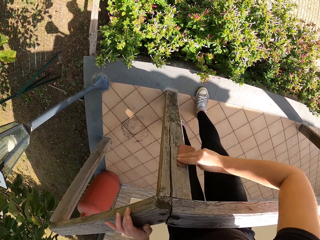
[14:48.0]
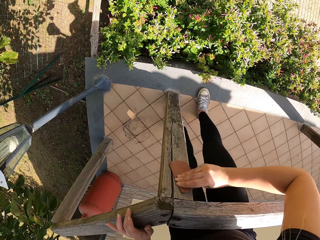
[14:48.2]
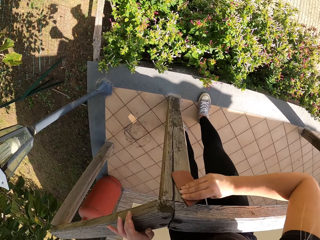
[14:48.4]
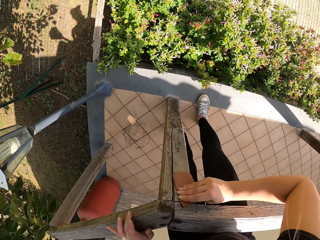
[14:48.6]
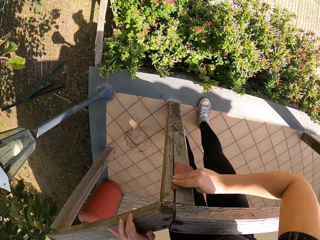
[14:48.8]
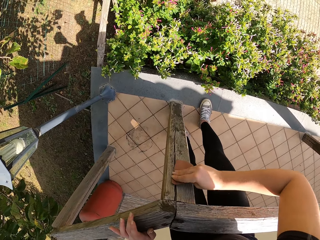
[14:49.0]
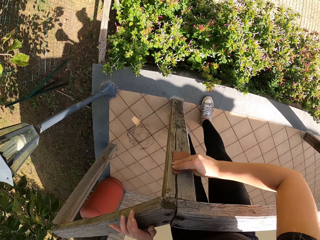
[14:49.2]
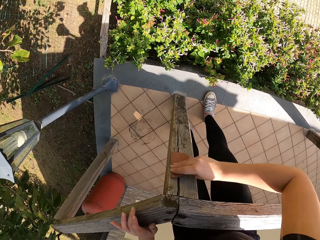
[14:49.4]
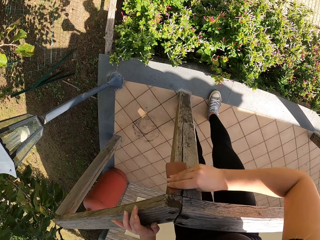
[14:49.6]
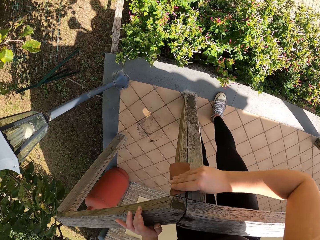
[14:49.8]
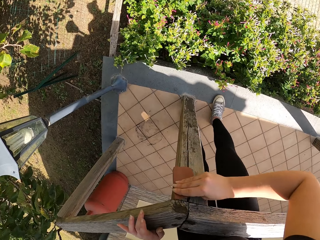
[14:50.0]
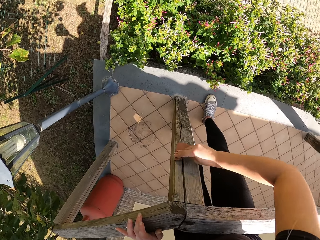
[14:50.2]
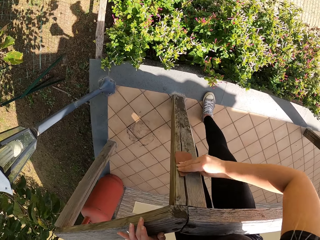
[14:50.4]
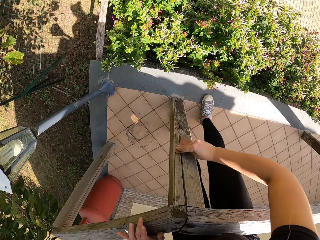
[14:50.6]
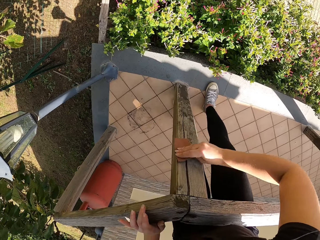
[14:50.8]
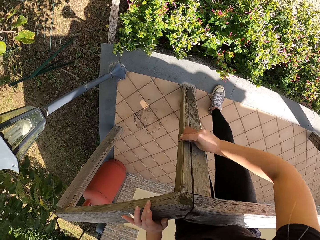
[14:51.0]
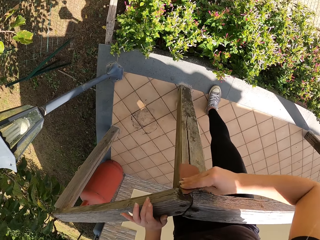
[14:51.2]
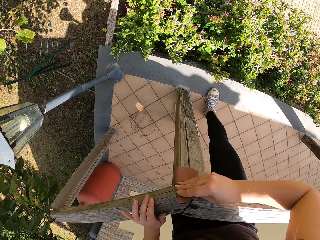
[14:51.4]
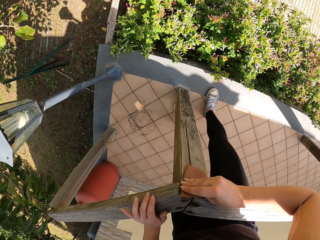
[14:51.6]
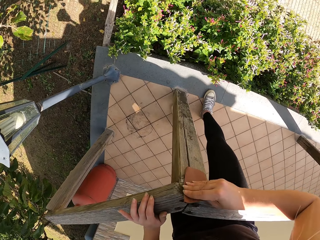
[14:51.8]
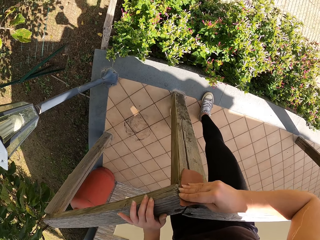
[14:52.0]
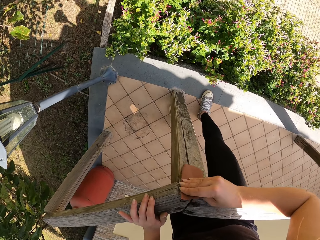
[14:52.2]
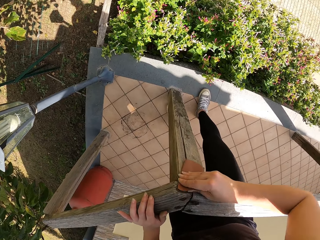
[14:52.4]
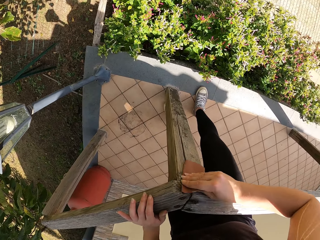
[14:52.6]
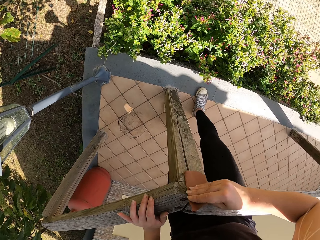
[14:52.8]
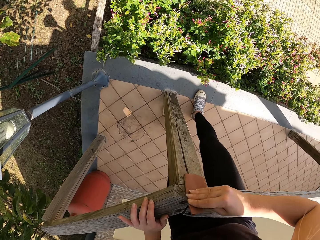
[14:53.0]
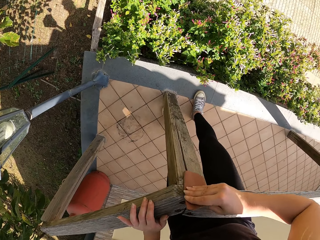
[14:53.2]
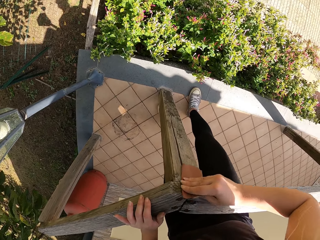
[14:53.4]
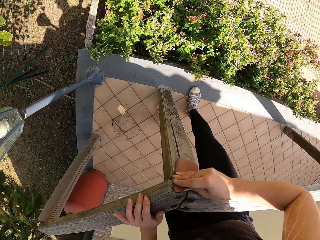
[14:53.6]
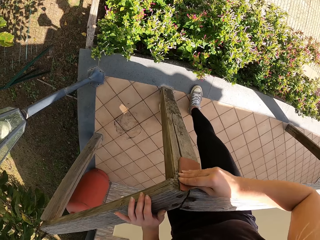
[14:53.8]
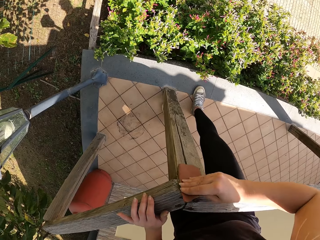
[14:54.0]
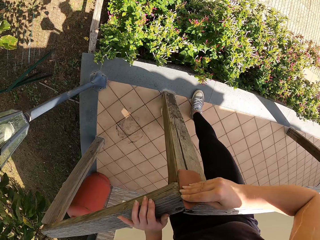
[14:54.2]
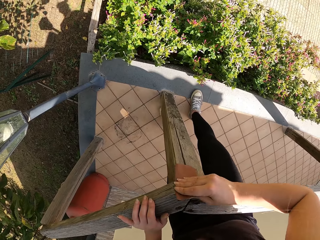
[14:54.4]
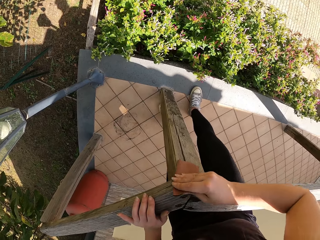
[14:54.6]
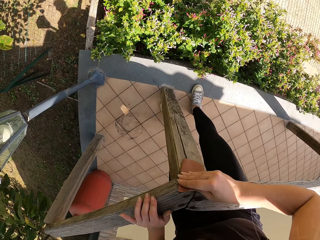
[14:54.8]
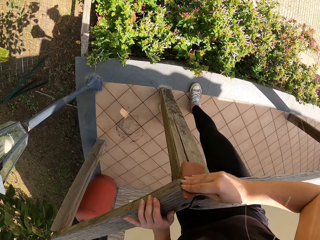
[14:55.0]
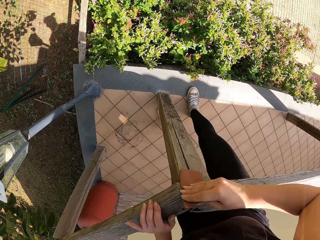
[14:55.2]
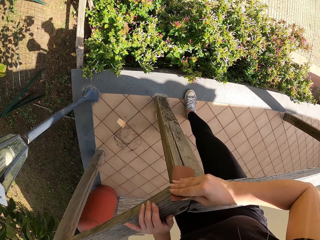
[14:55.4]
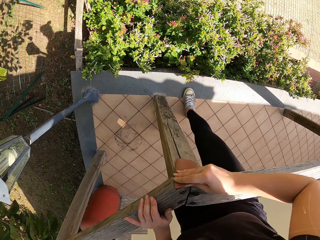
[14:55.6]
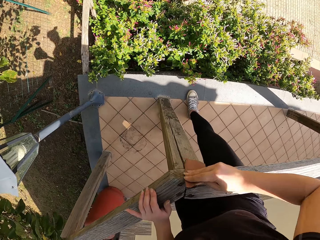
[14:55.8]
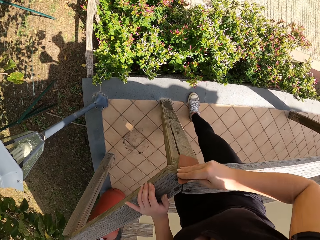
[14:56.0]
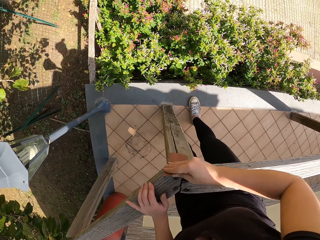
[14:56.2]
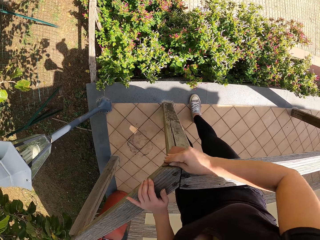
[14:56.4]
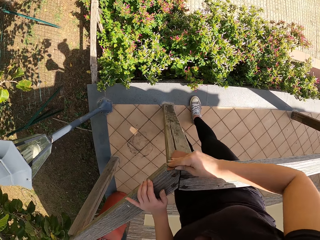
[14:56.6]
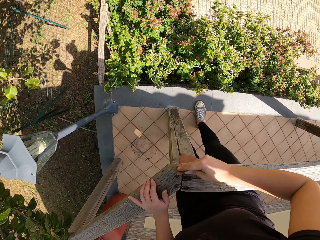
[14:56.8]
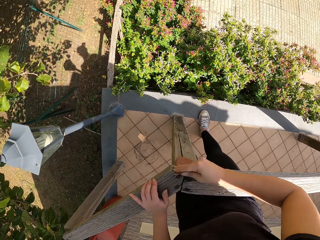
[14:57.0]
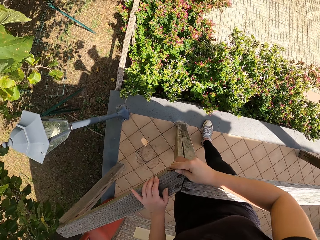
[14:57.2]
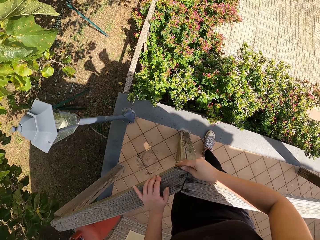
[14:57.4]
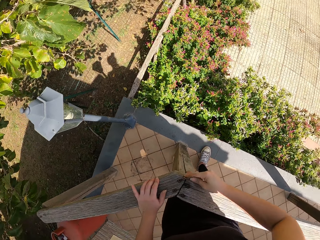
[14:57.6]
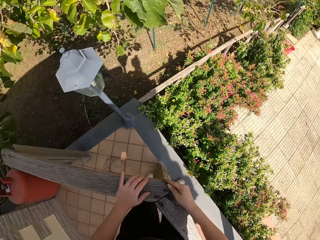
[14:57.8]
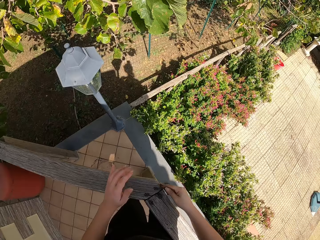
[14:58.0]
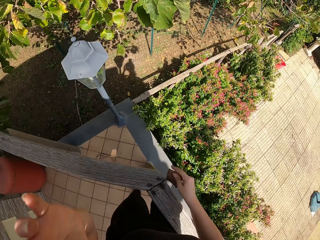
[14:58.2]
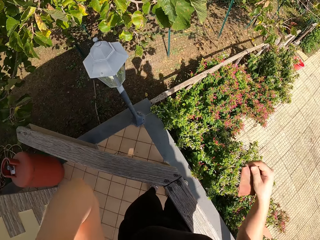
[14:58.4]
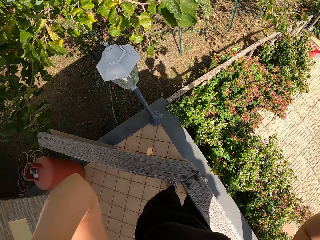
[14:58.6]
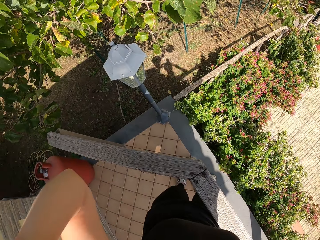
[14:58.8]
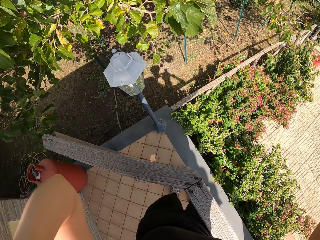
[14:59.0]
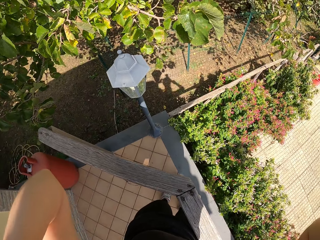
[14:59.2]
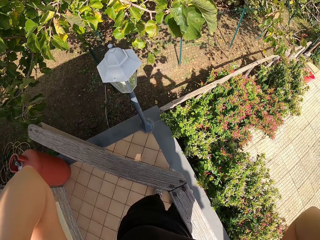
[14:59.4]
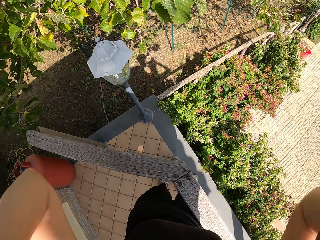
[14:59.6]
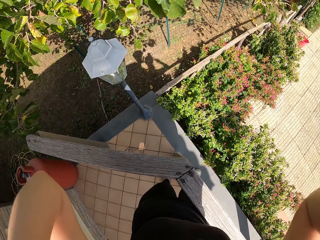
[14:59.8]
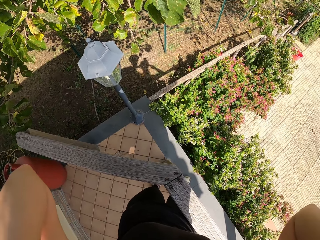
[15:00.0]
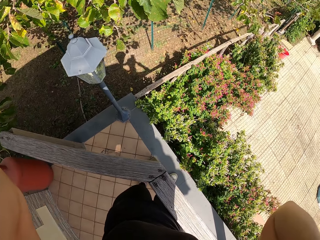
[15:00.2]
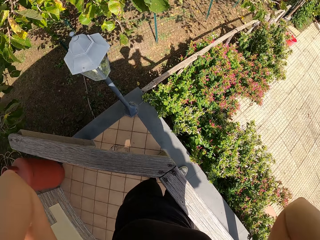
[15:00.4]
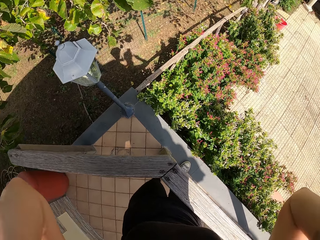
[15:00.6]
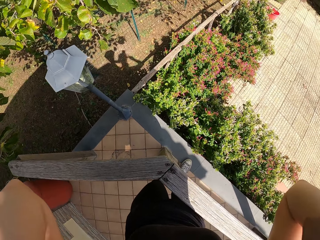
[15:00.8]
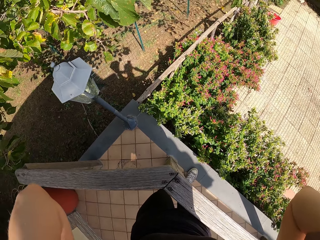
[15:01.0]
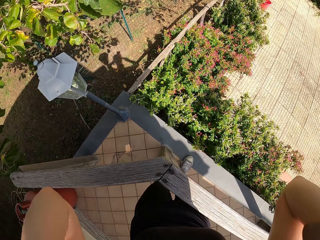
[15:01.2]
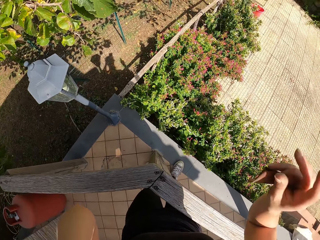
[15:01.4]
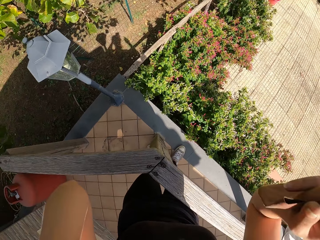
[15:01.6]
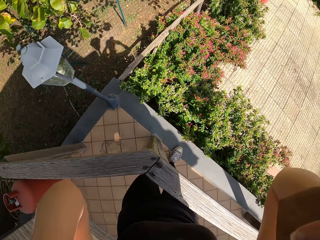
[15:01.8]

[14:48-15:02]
The camera wearer stops scrubbing the frame of wood. She adjusts the camera on her head.

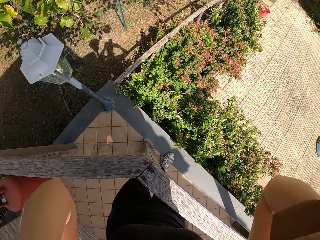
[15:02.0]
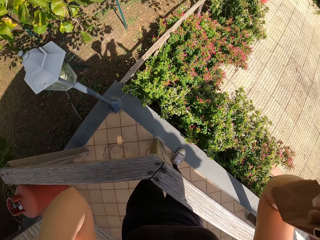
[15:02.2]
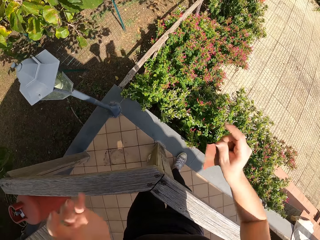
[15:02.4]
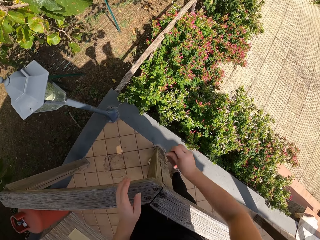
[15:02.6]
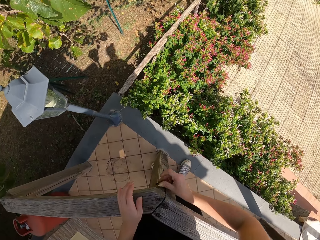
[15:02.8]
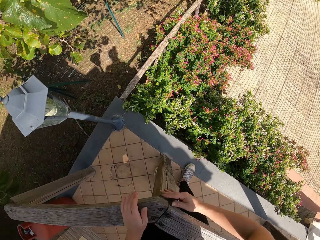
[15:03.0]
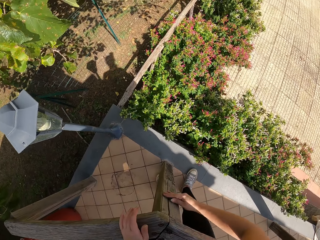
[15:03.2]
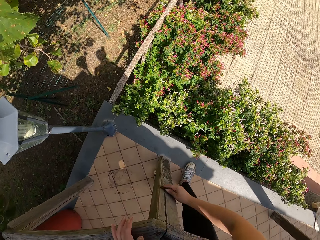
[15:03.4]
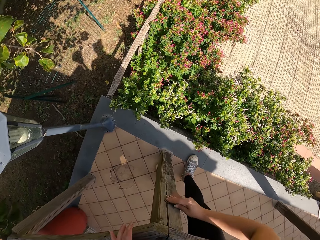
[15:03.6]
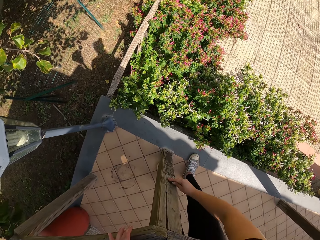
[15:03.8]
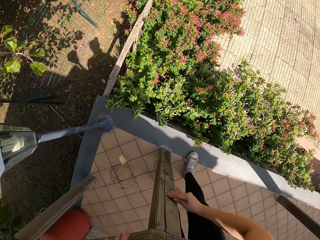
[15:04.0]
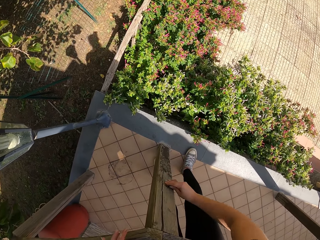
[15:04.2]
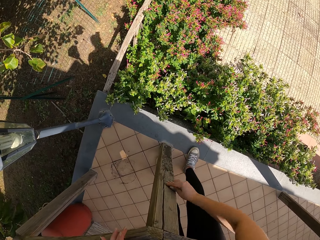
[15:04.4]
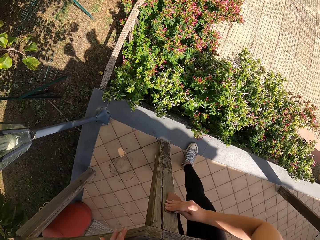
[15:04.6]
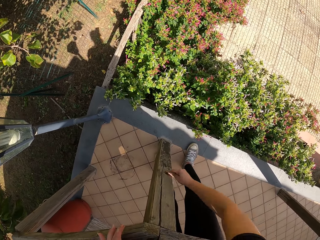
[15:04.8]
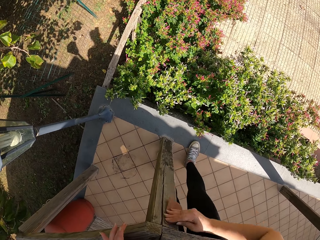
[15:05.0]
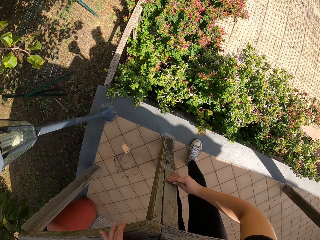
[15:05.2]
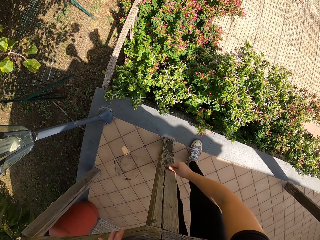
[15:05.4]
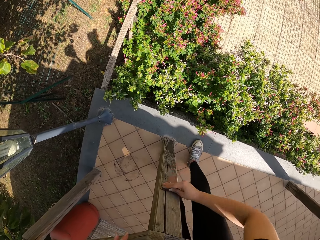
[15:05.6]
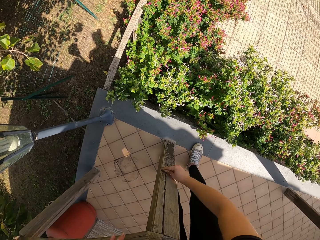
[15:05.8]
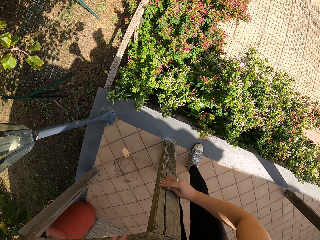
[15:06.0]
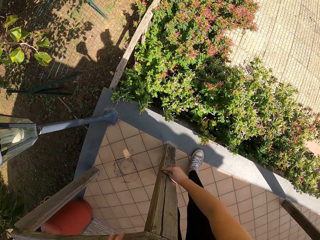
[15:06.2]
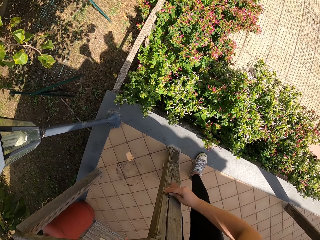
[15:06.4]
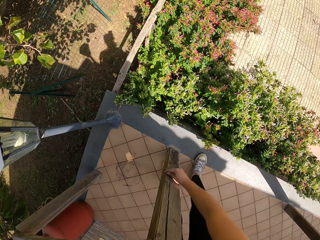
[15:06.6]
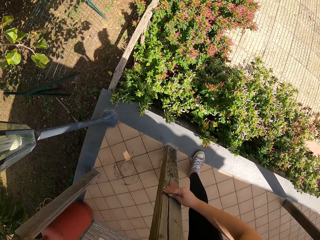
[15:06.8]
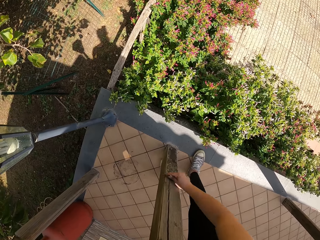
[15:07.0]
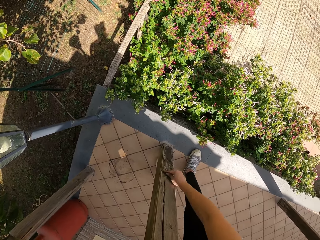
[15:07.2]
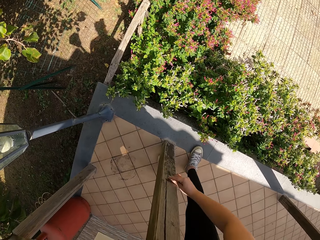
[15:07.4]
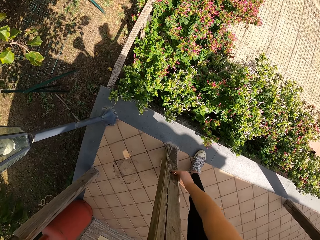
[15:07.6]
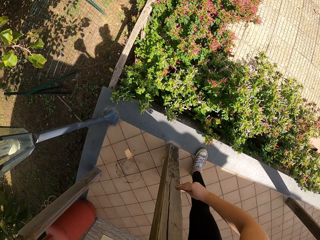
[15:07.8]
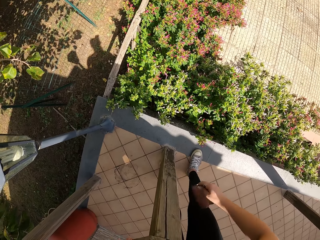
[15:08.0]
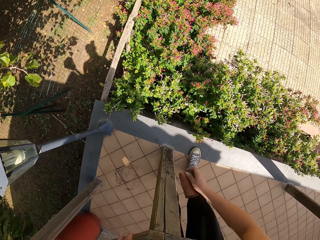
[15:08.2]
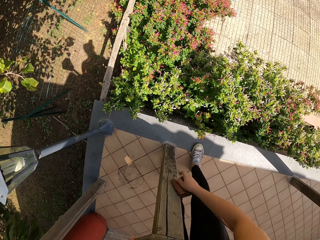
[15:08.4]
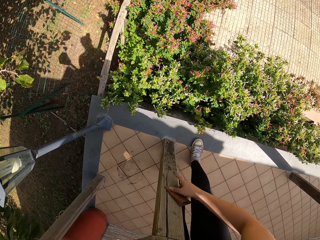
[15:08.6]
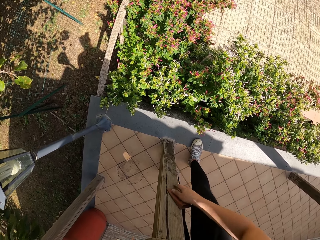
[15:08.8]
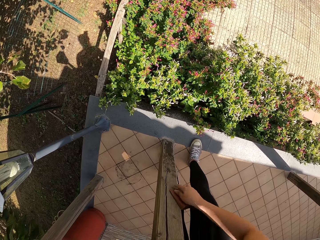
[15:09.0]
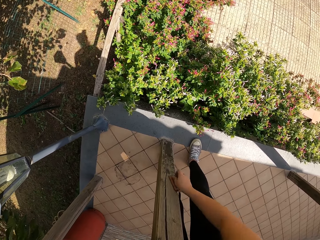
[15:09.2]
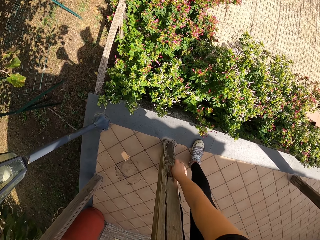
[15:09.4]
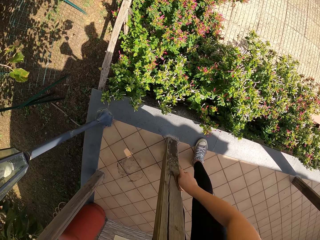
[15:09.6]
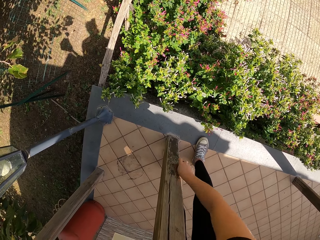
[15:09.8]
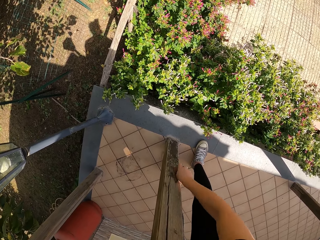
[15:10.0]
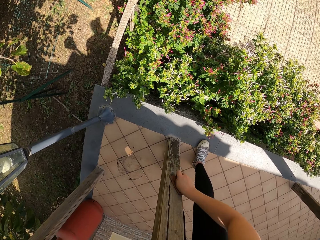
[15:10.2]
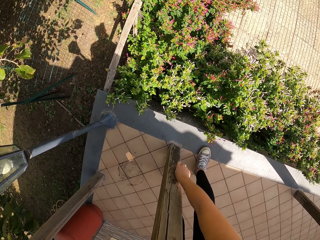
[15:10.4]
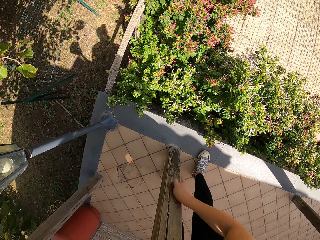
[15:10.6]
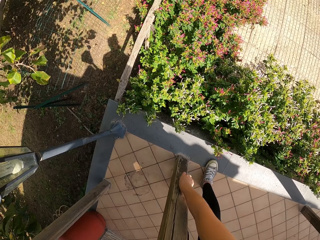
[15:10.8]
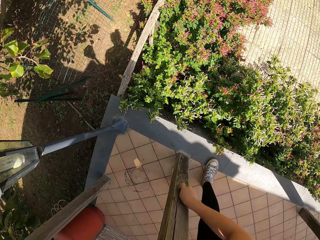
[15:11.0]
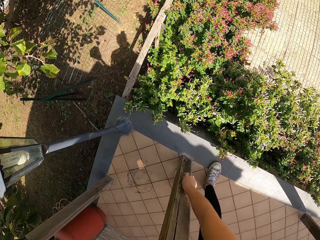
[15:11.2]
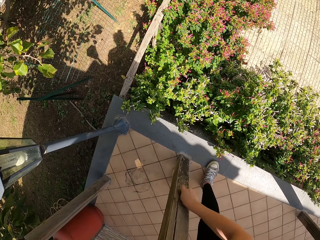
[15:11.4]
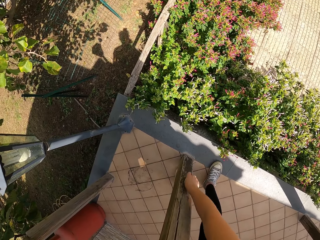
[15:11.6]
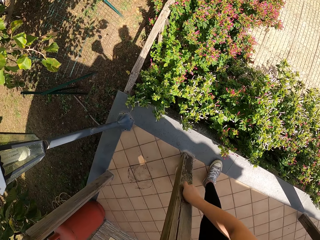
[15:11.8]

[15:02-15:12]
The camera wearer continues smoothening the wood with the sandpaper. They stop scrubbing the frame of wood. They adjust handling of the sandpaper. They scrub the frame of wood.
